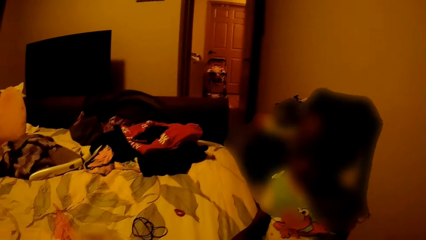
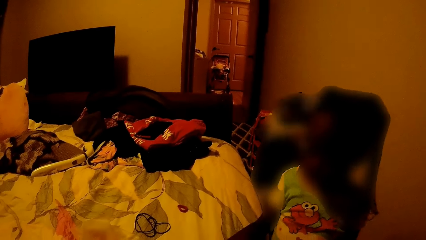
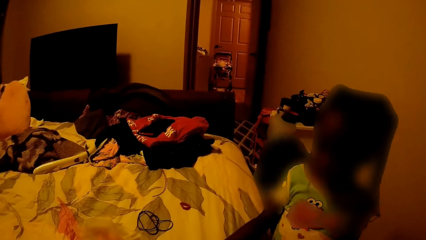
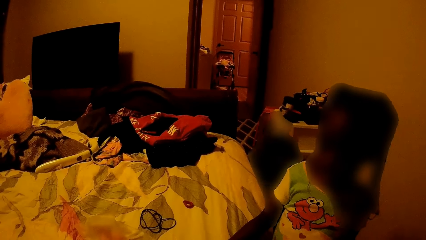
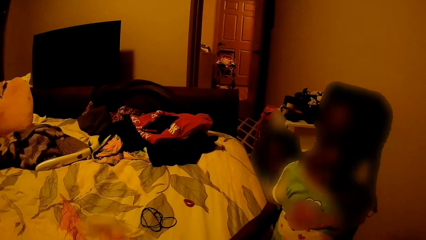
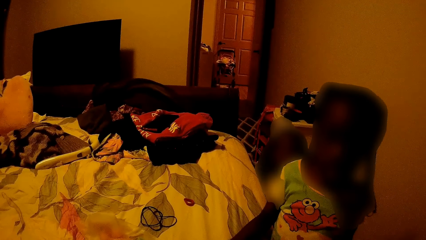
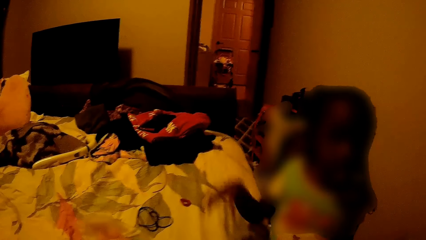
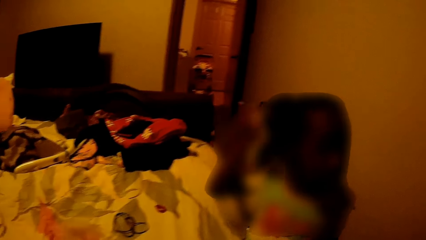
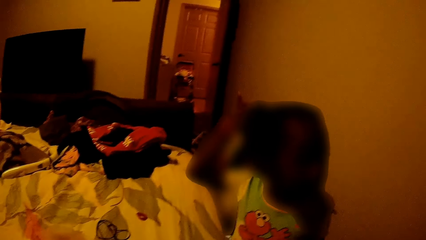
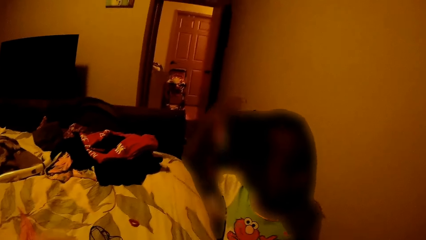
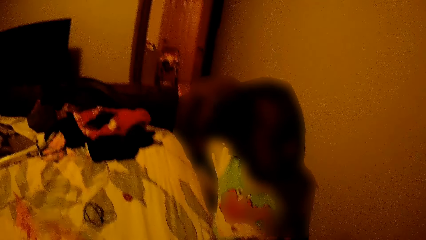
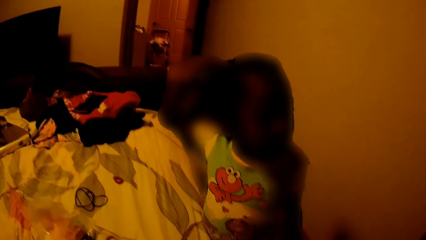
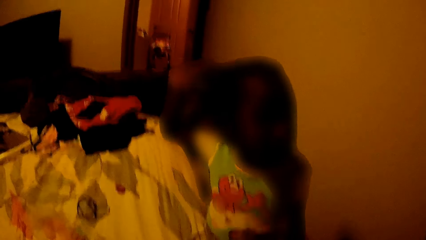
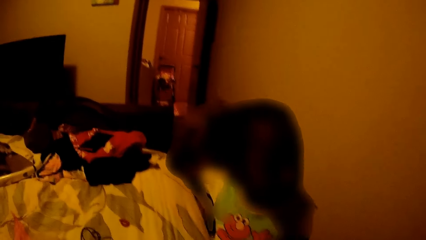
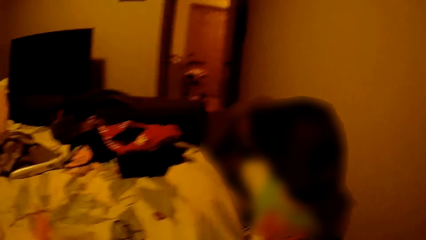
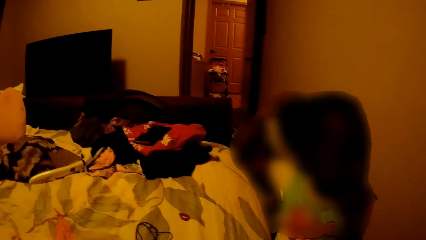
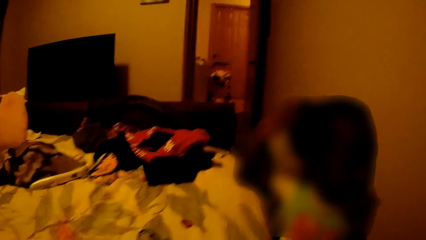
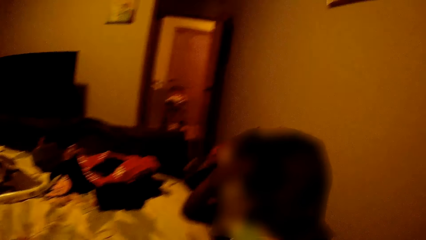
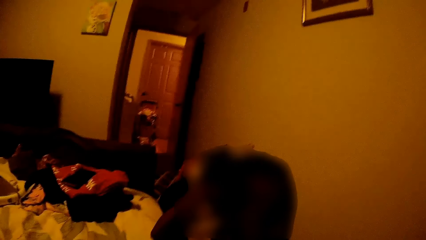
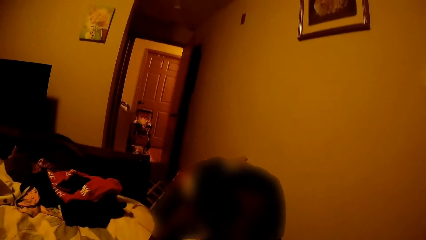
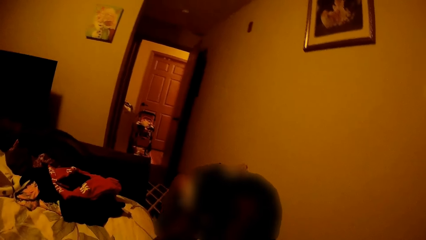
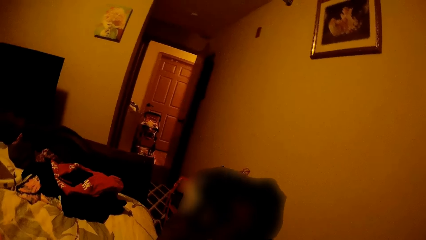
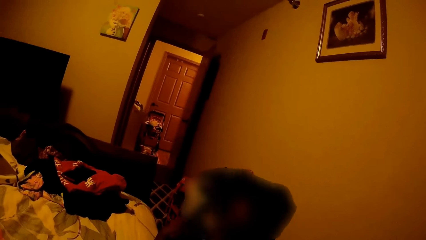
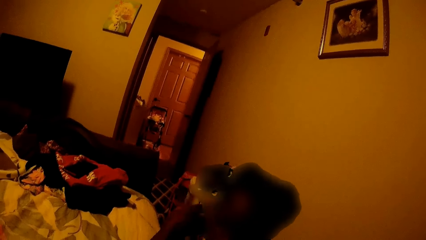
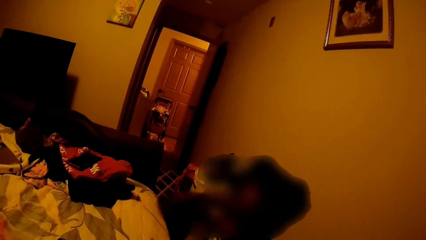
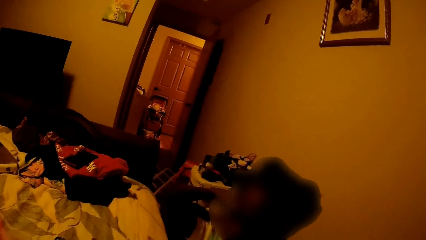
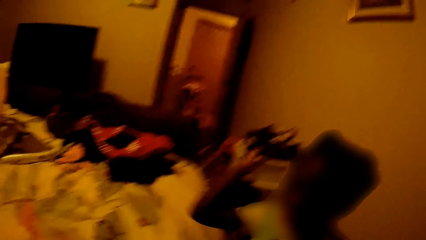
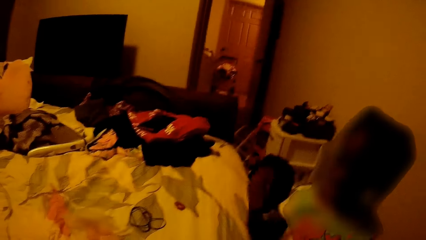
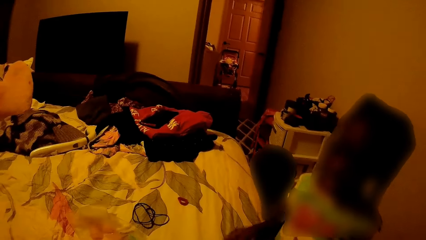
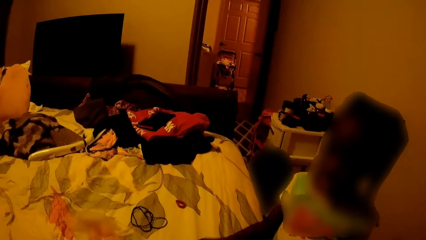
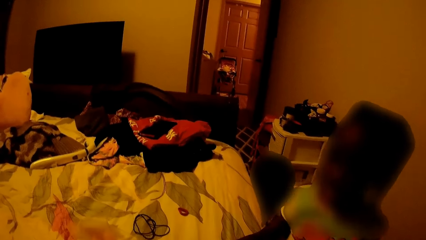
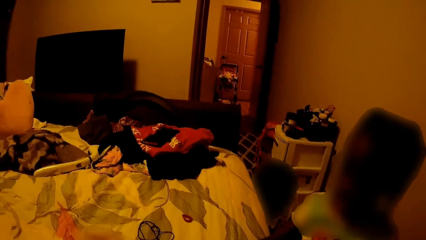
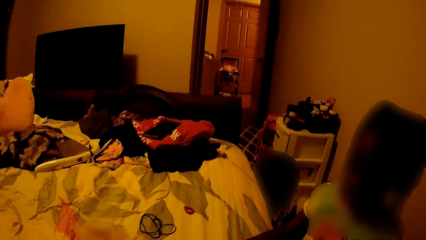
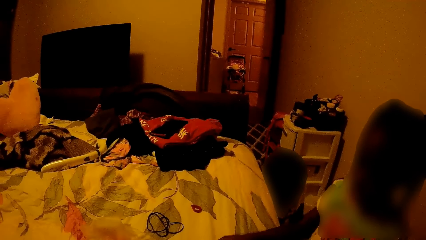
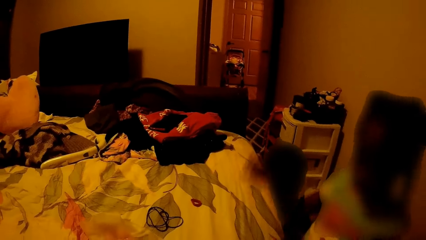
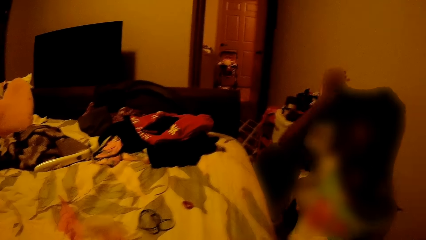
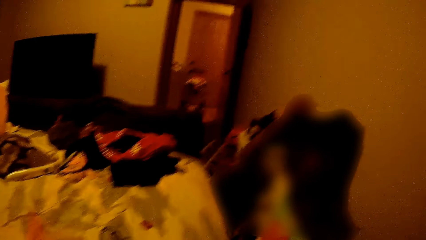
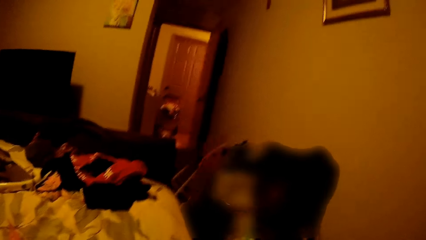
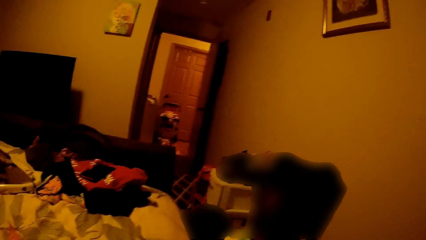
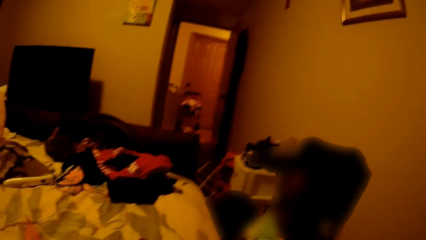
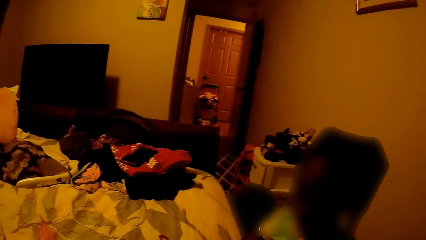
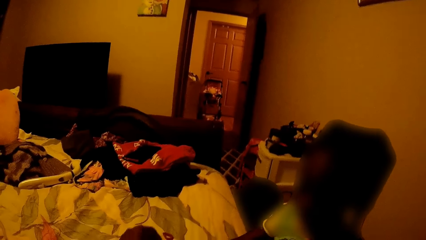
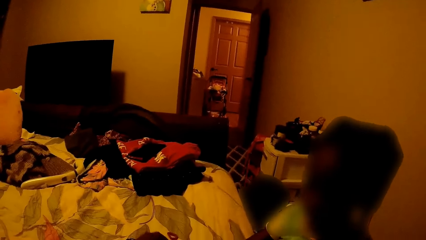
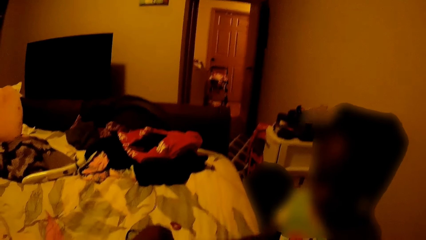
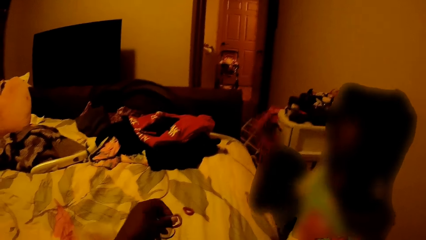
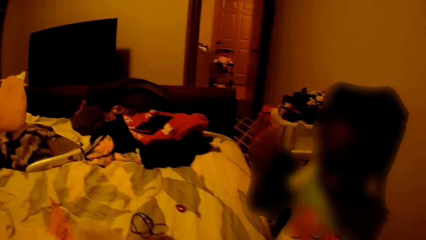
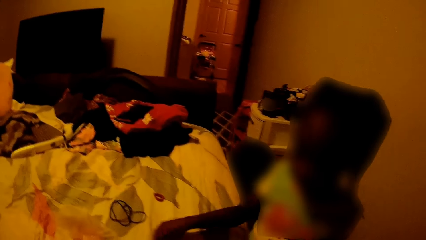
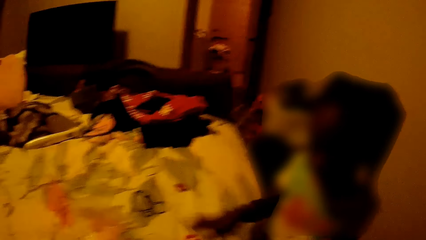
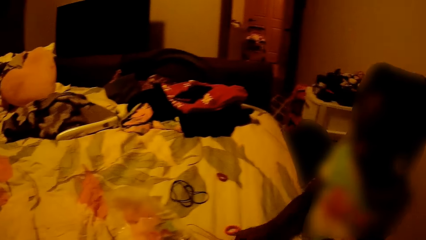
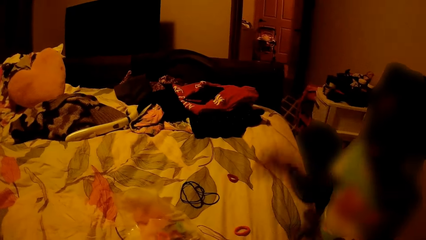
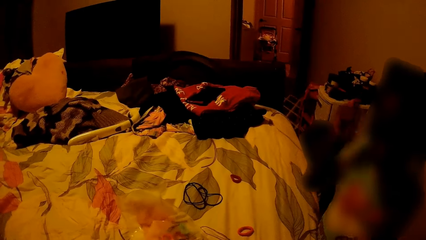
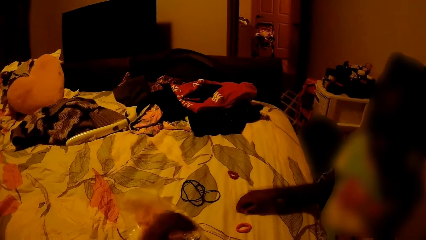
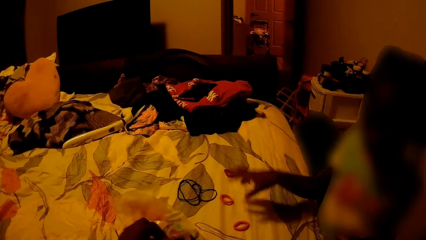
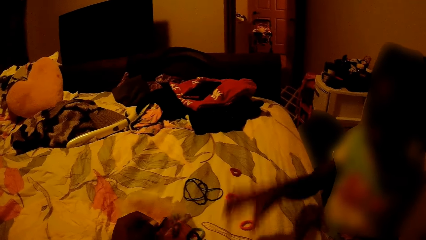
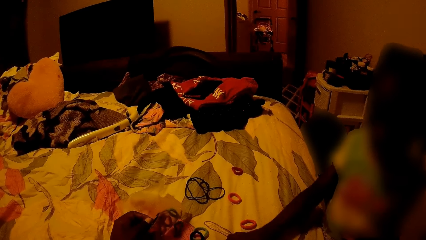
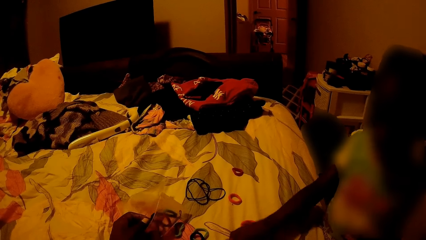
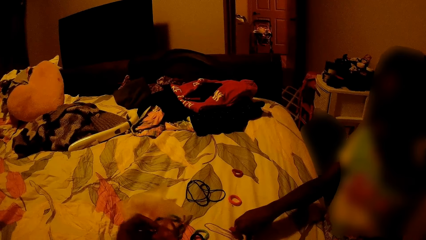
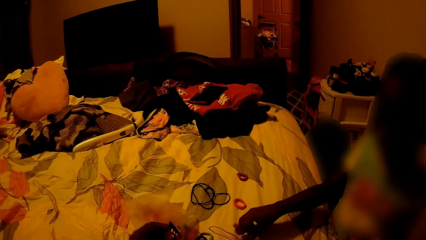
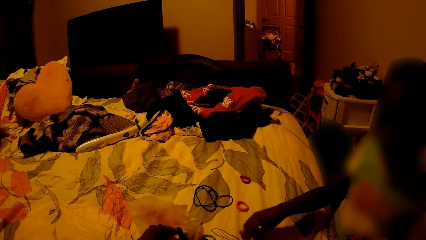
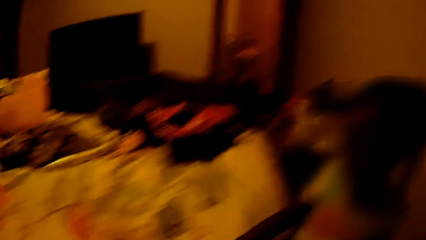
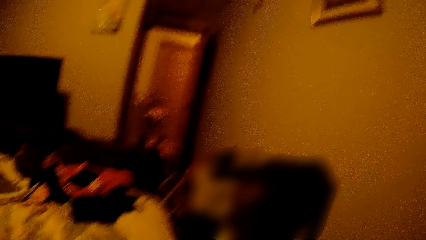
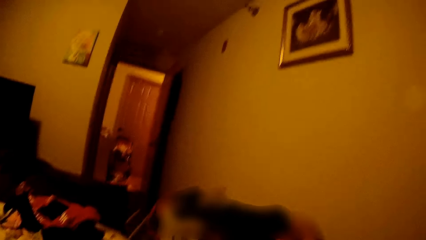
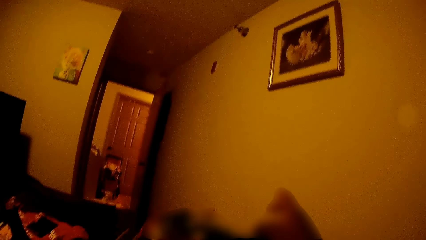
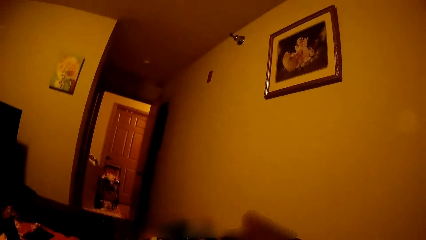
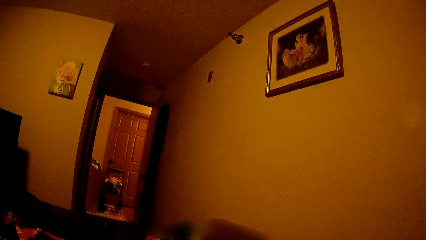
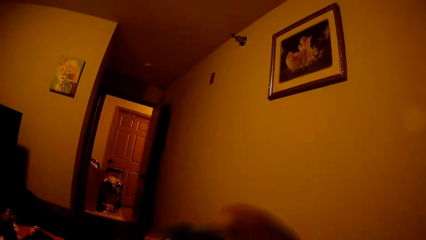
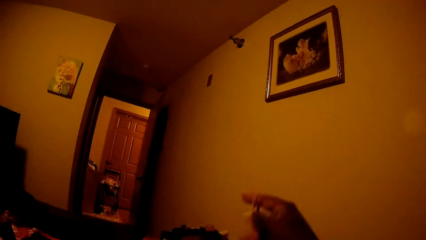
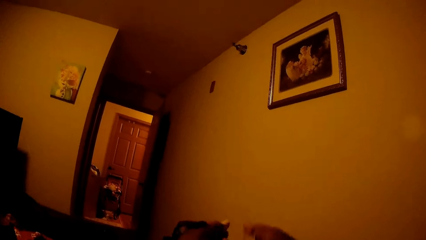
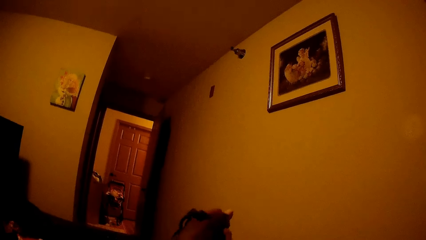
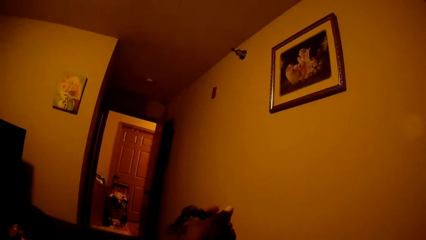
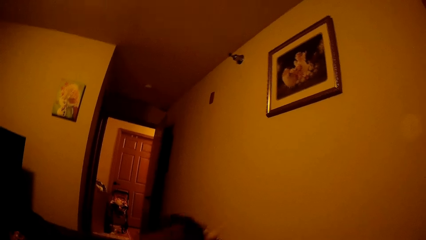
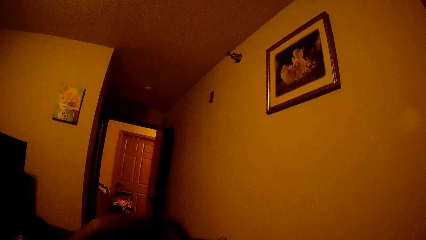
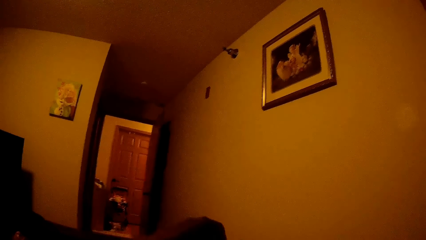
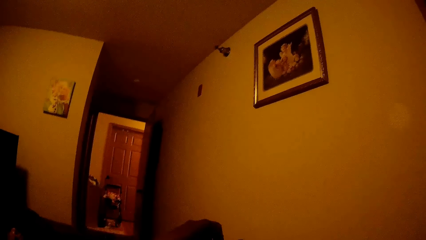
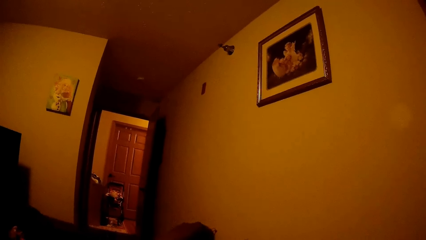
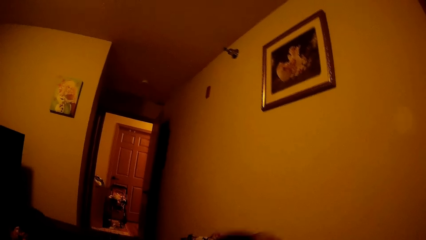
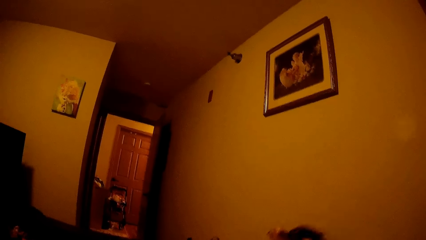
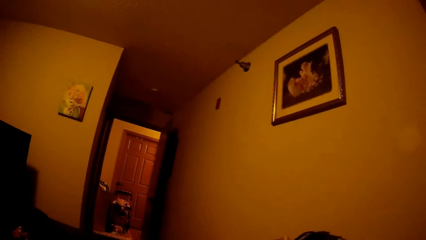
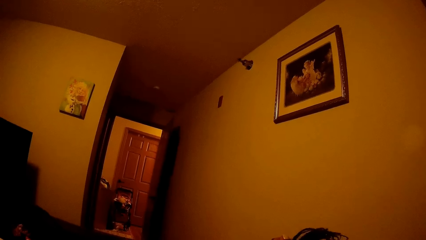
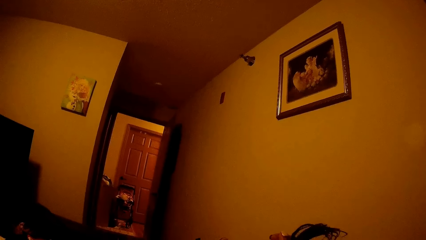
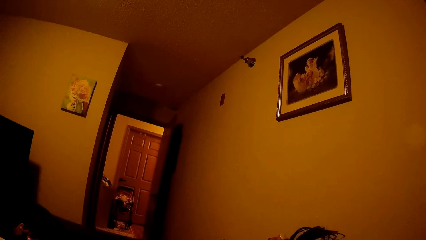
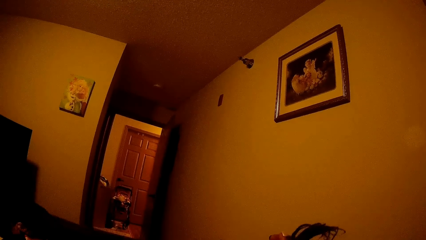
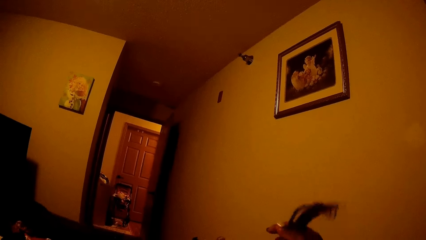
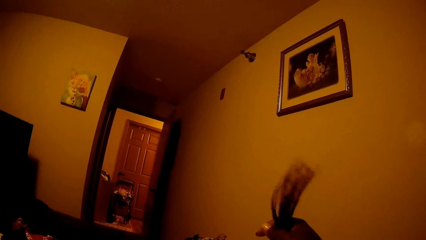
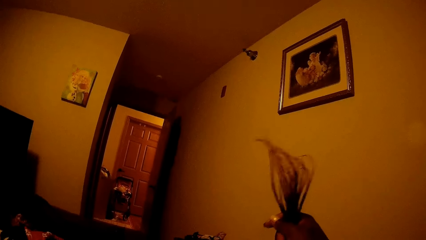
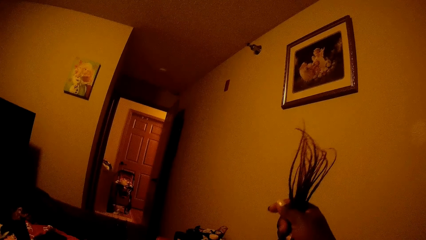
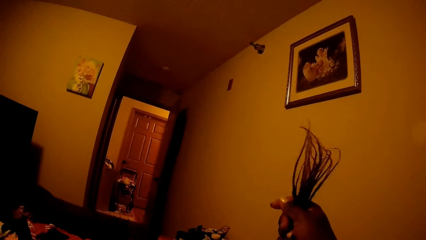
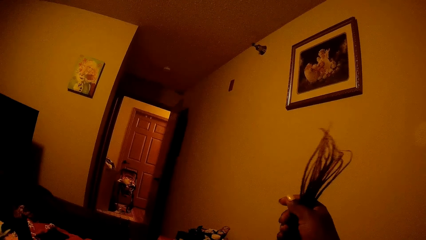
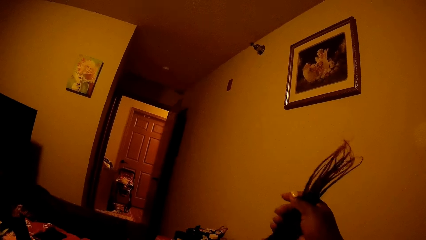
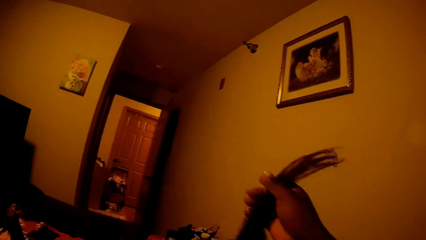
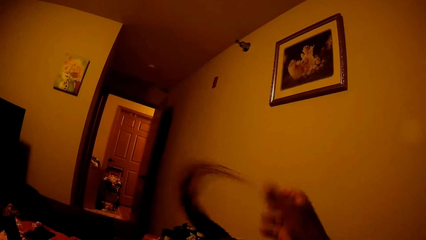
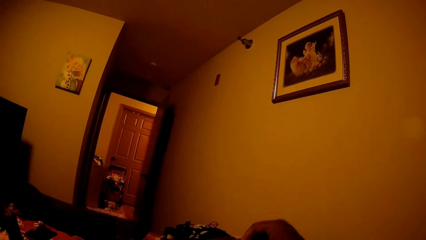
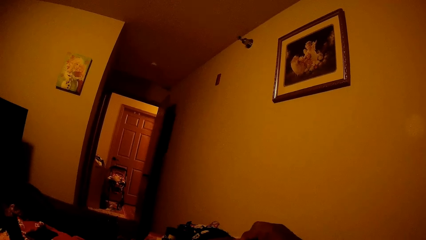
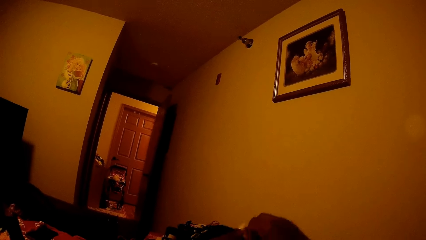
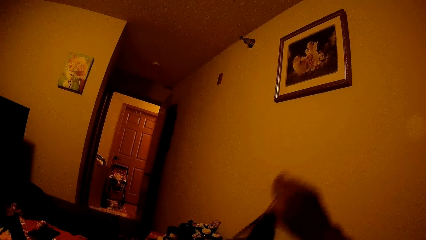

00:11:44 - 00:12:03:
The child sits on the bed and picks a hair band. The child touches her hair with her right hand. The child plays with the hair band on the bed with her right hand. The camera wearer holds a hair band. The child touches the hair bands. The camera wearer styles the child's hair with a hair band with her hands.
